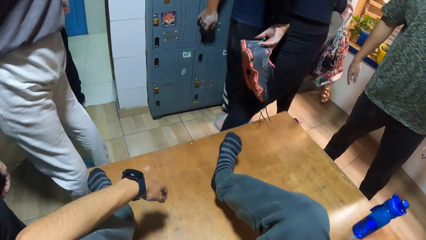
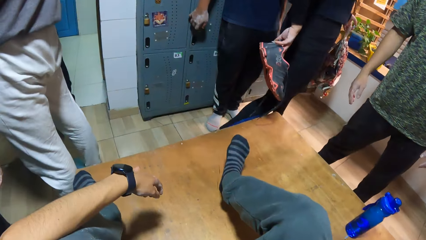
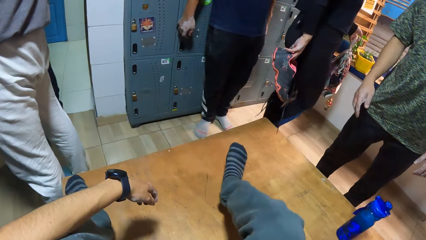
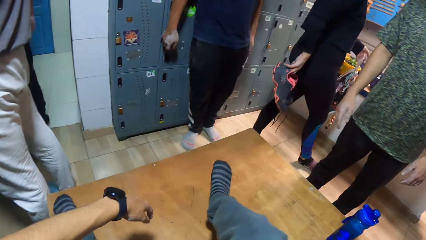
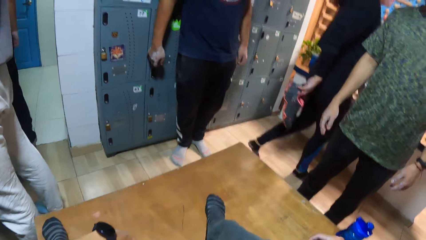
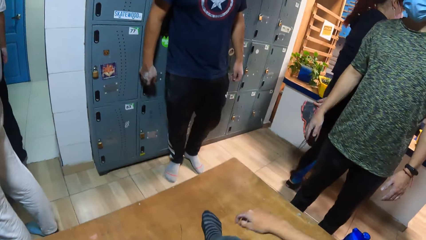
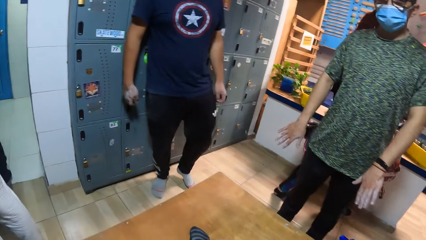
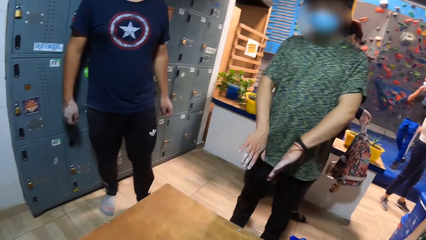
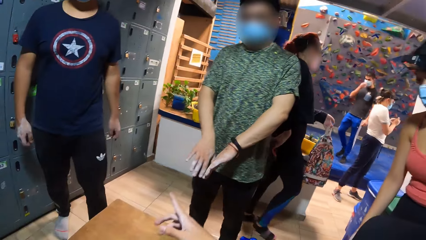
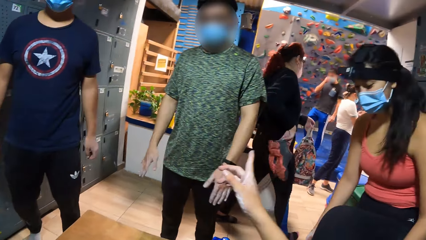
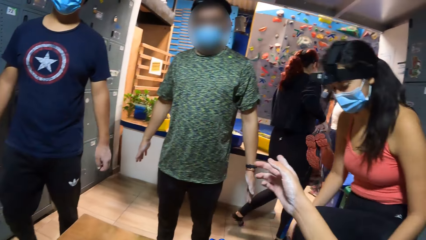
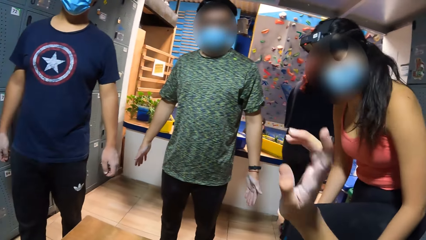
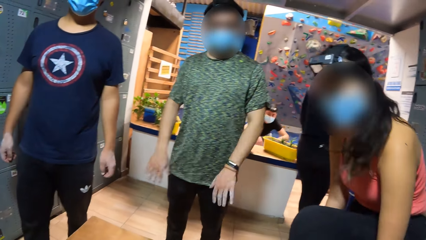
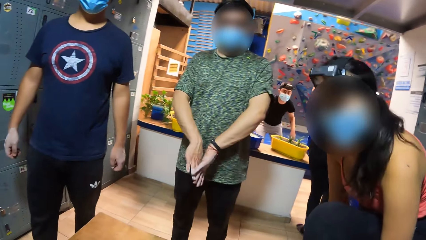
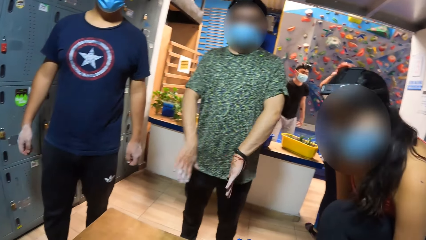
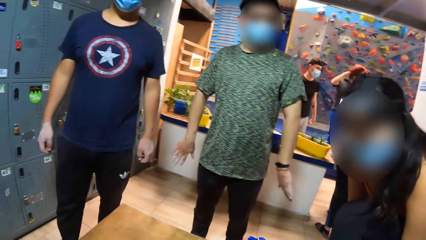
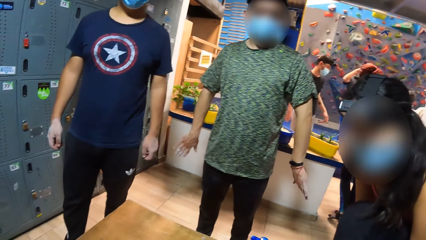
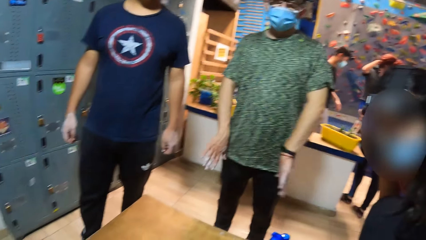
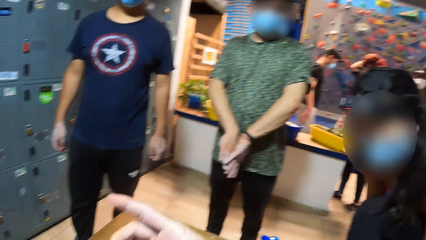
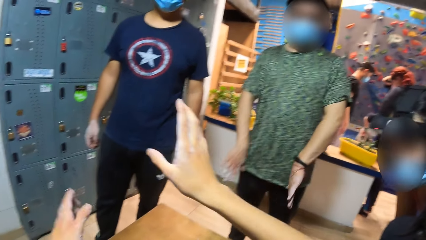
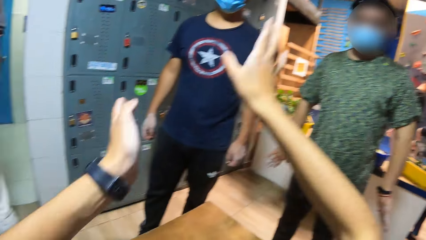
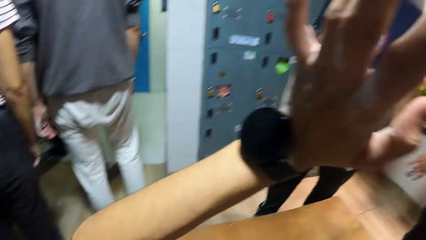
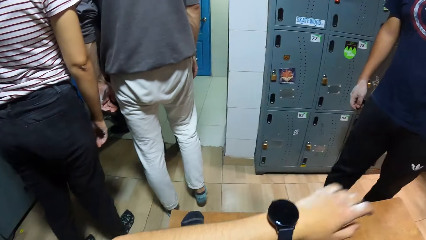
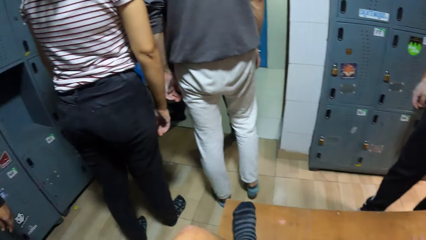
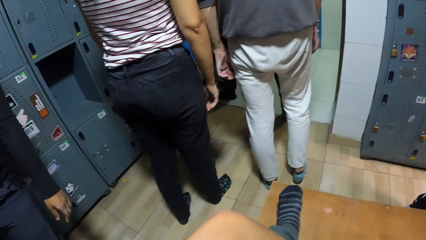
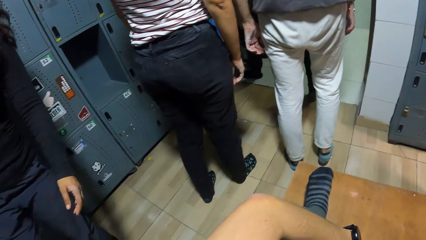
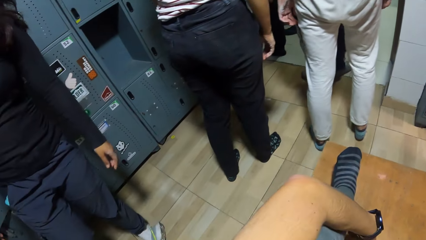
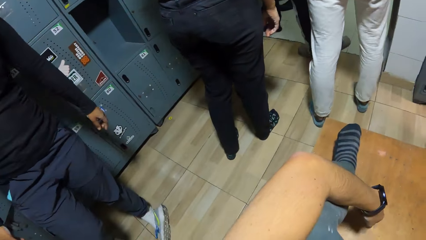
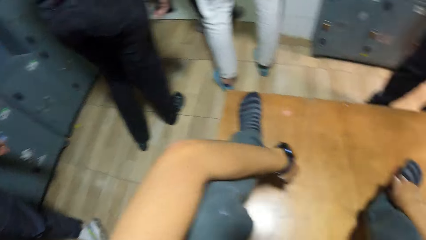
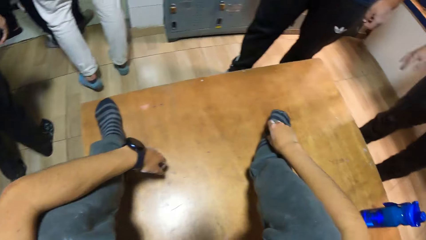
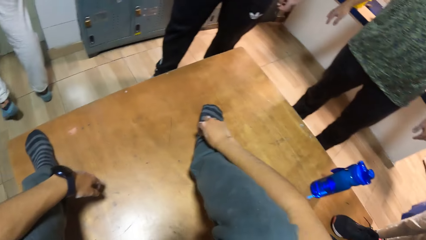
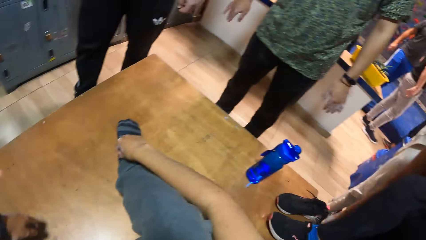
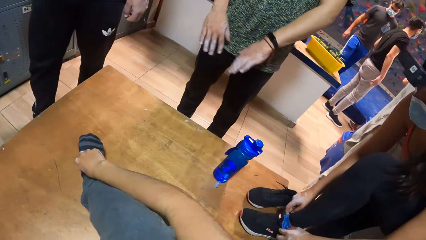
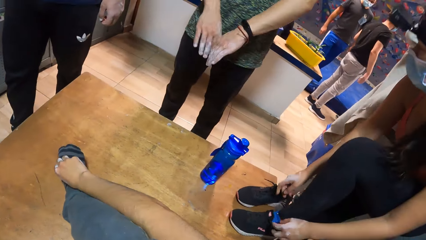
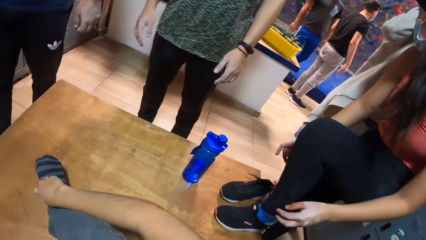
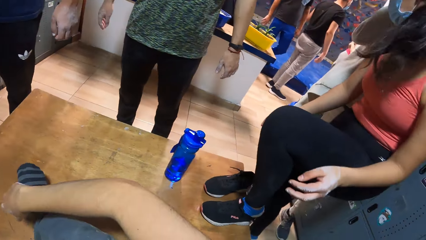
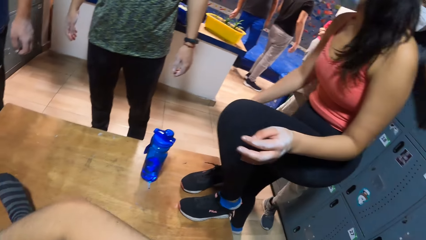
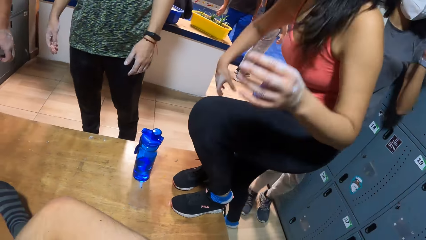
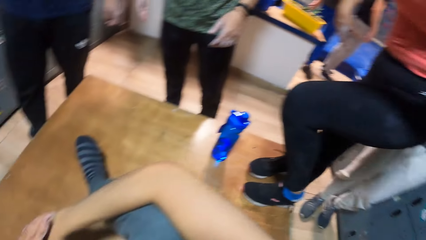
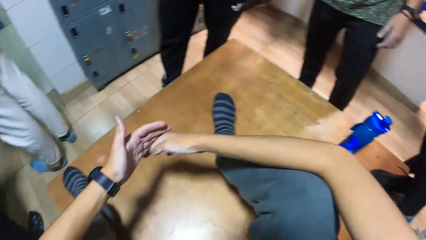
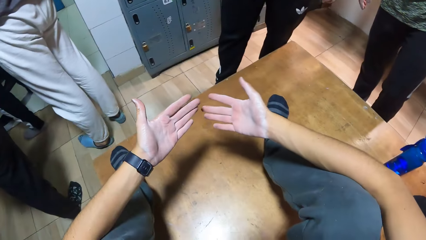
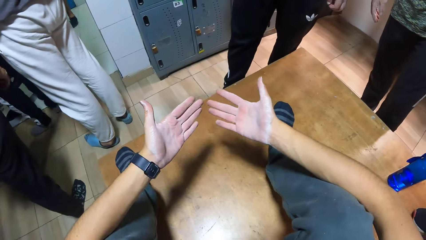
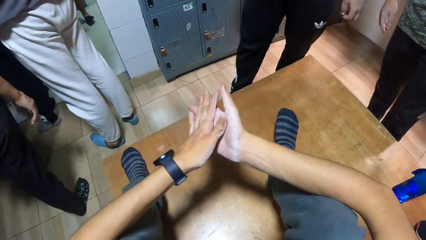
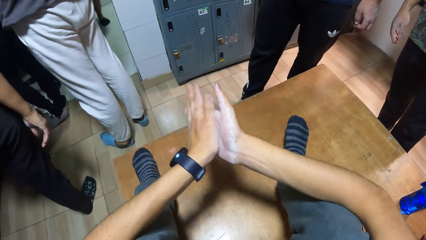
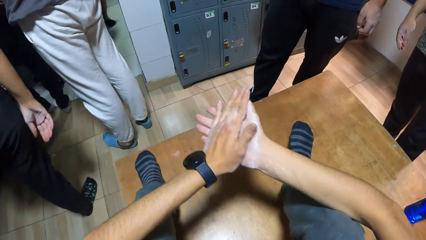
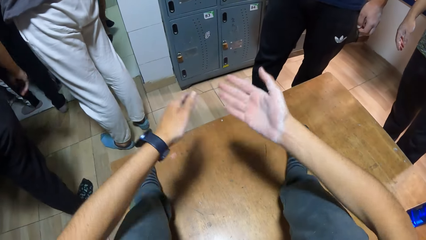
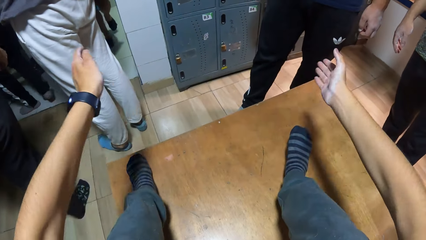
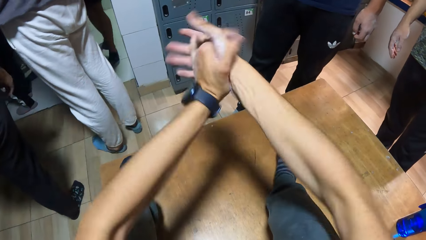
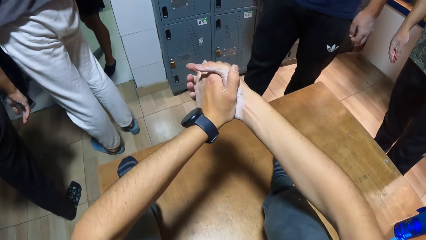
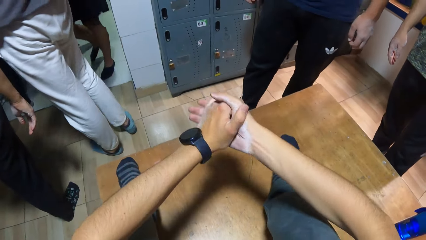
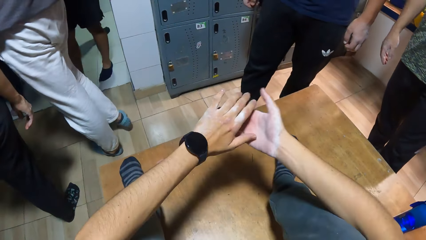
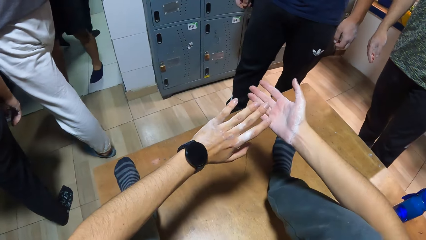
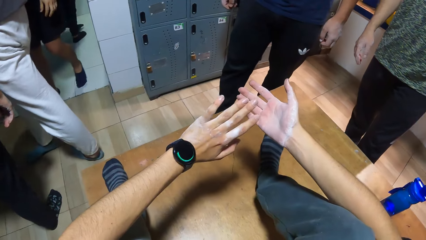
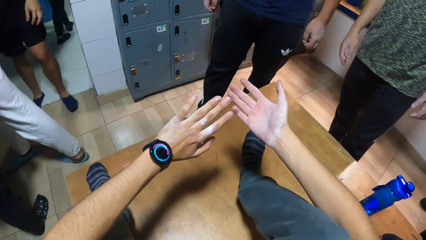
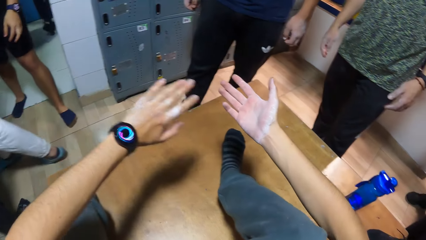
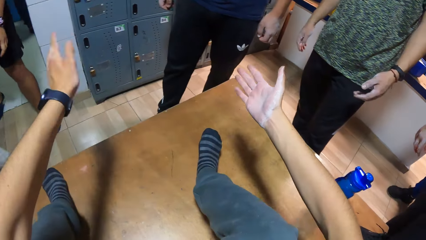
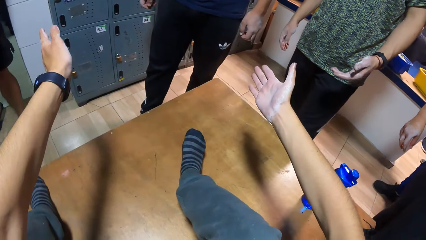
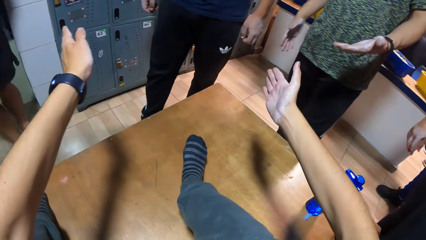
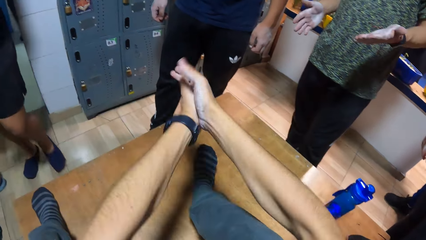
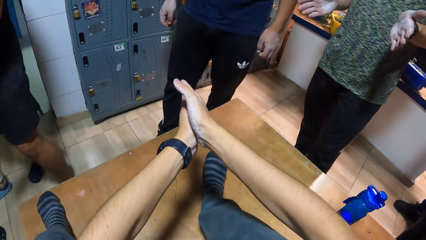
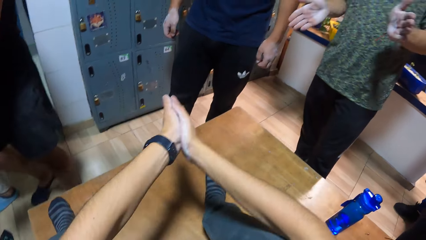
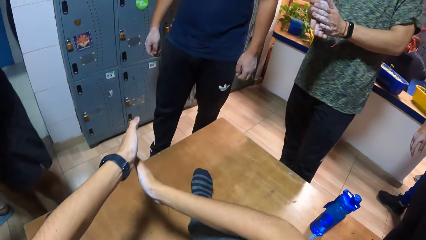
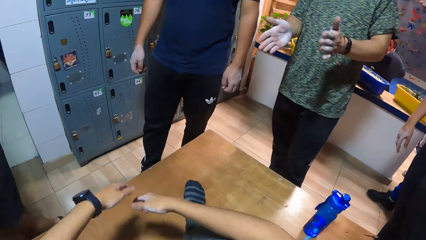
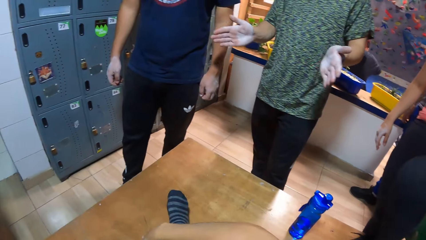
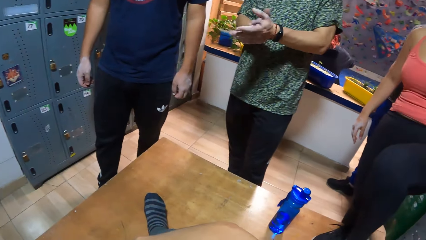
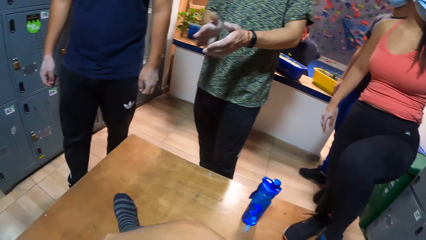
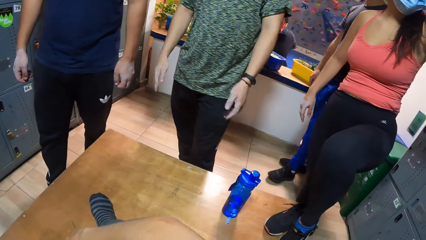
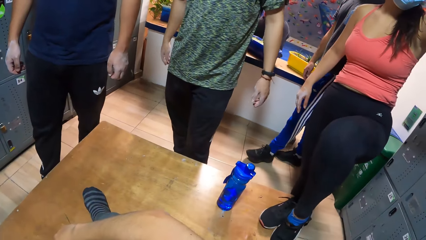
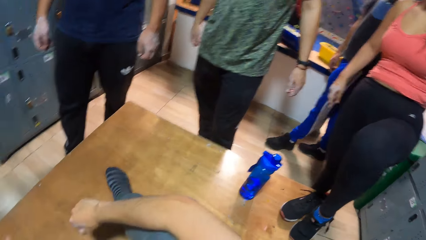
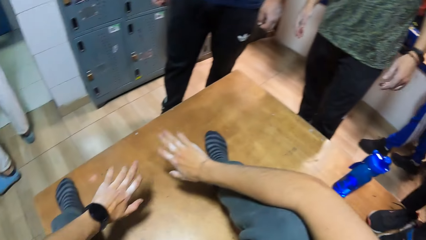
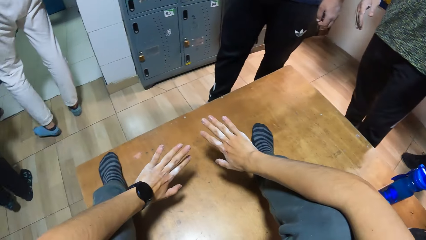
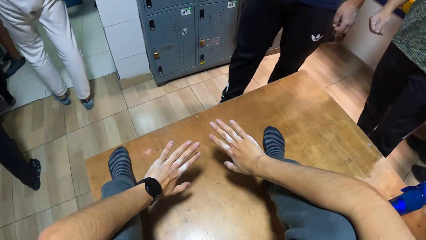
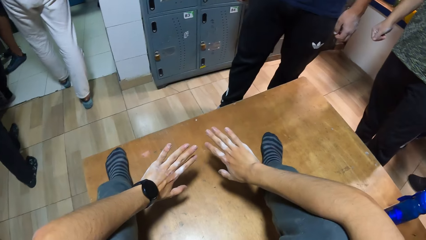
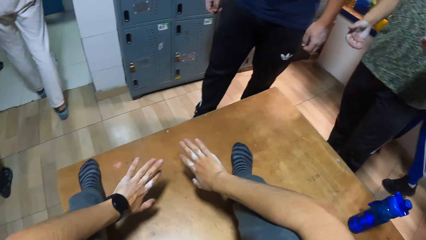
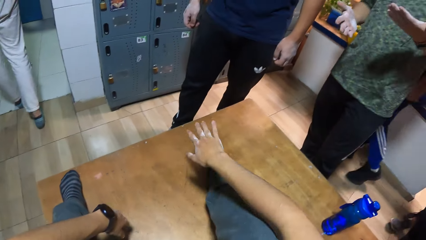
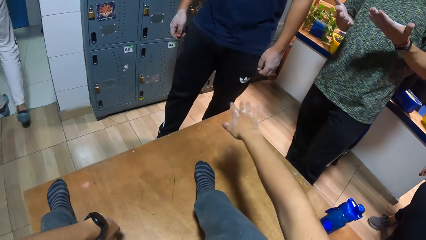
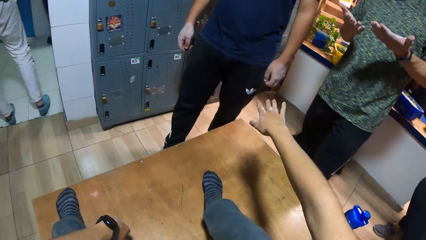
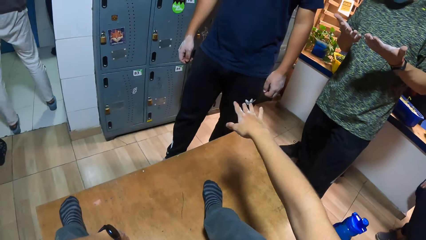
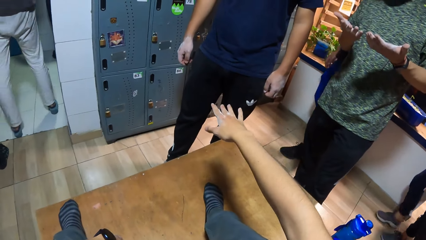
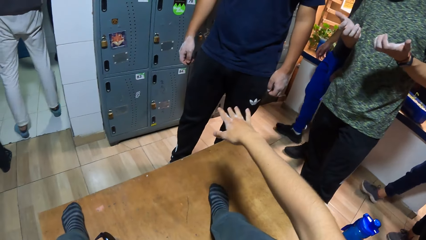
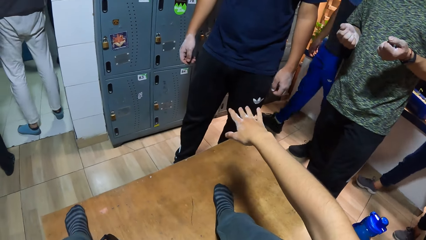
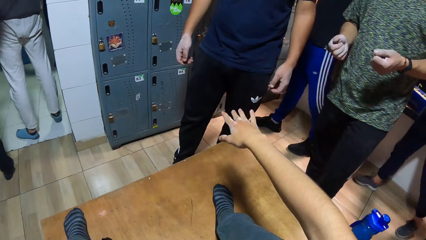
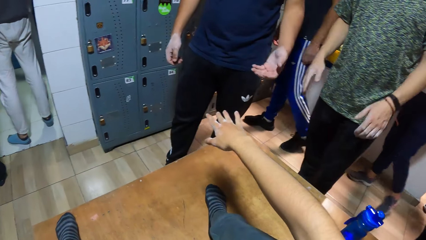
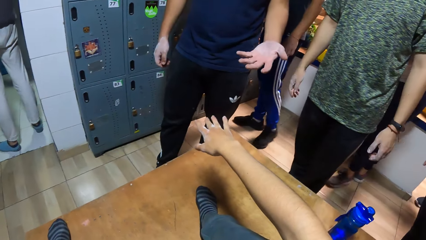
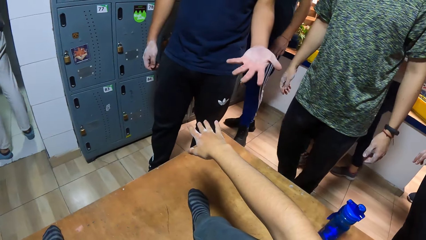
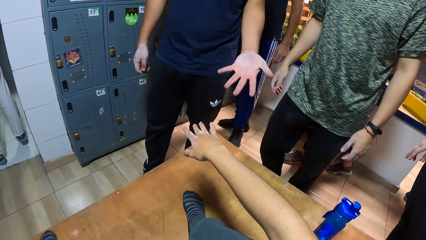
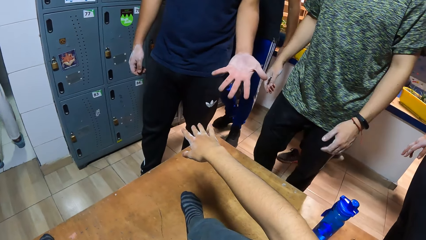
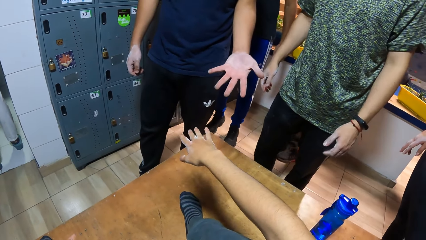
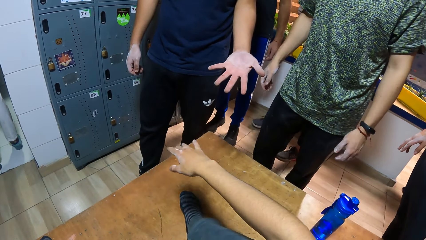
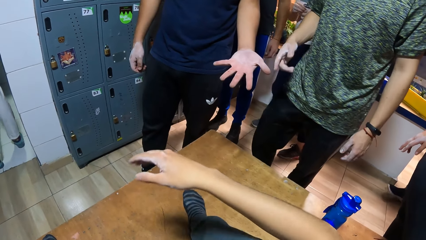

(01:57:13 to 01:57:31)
The camera wearer flaps the hands. He interacts with the man, another man and the woman. He moves hand down. He lifts hands up. He moves hands. He looks around. Another woman ties the laces of the shoe with both hands. The camera wearer looks around. He straightens hands. He rubs his hands together. He moves hands apart. He claps hands together. He moves hands apart. He claps hands together. He moves hands apart. He looks around. He stretches hands. He interacts with another man. He moves hand forward. The man interacts with the camera wearer.
